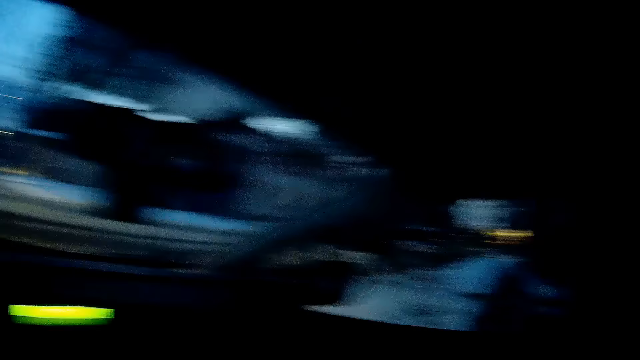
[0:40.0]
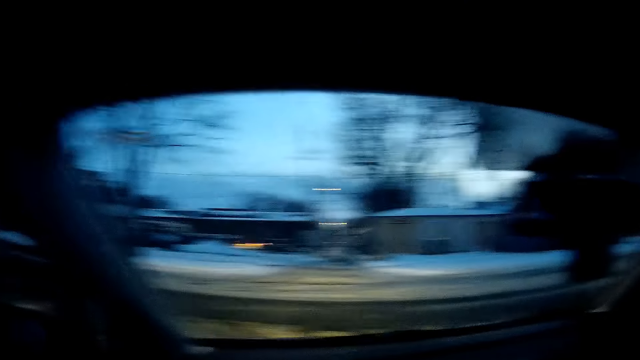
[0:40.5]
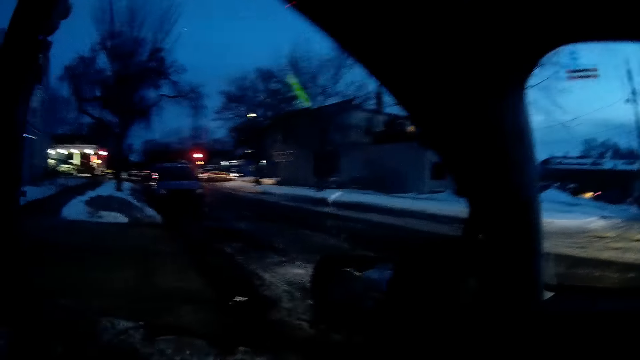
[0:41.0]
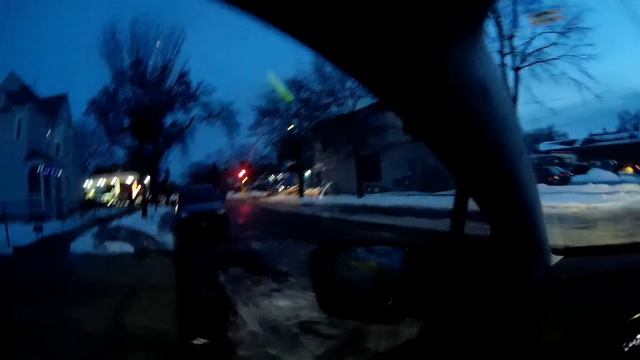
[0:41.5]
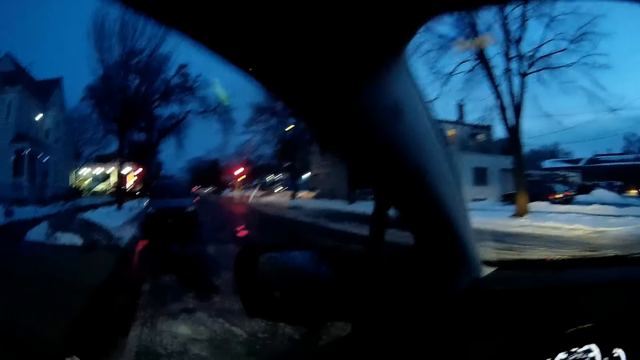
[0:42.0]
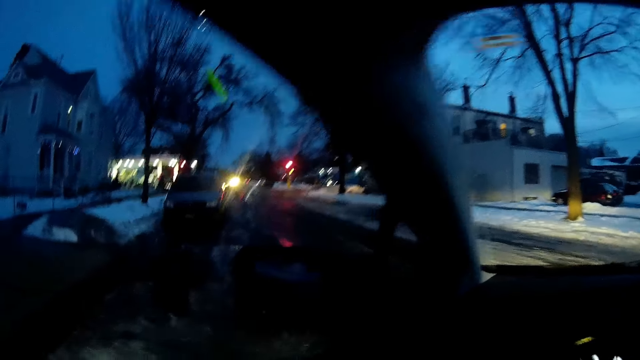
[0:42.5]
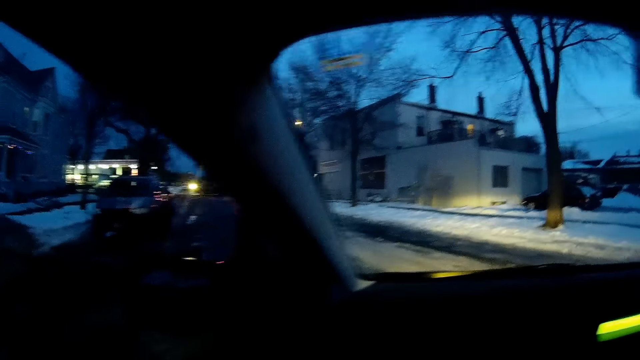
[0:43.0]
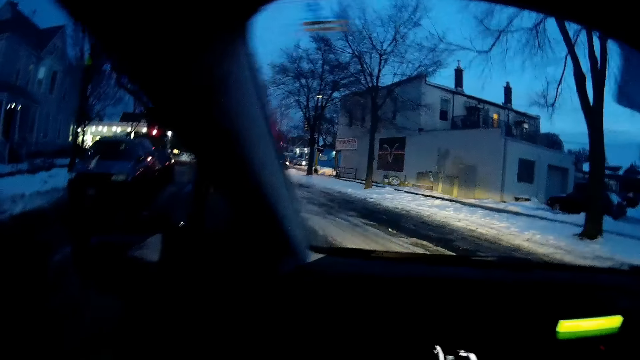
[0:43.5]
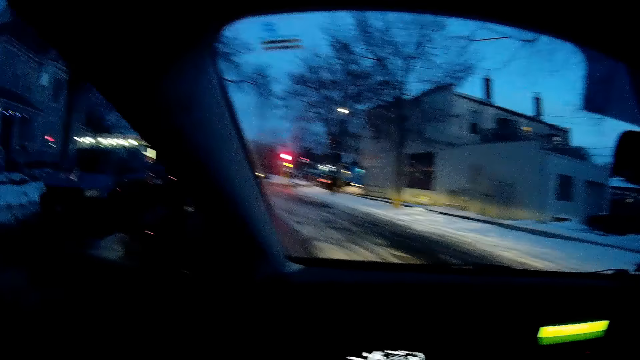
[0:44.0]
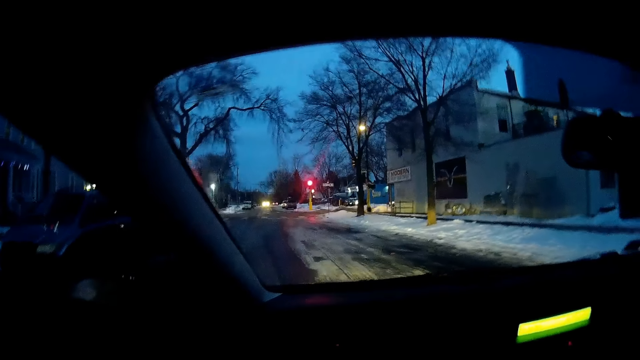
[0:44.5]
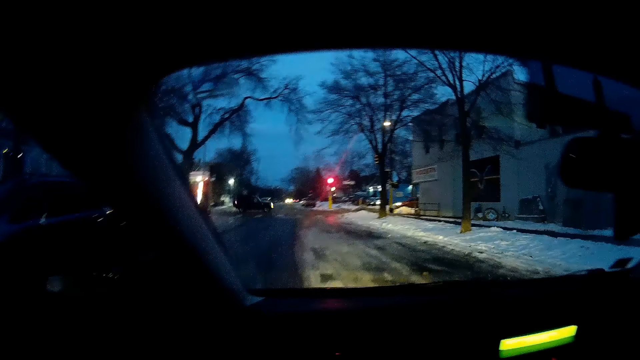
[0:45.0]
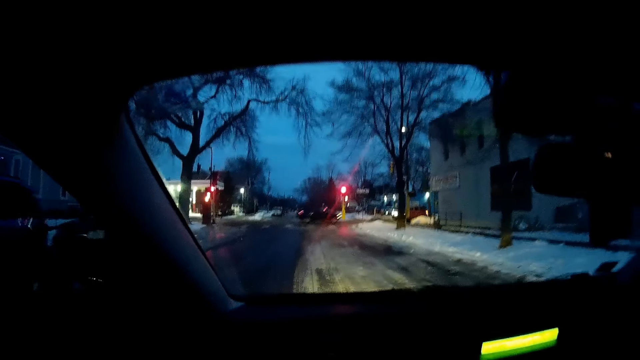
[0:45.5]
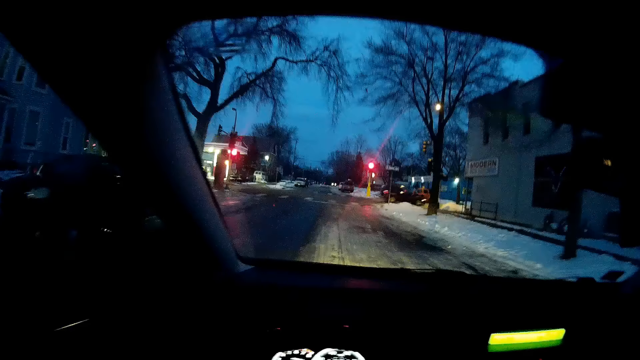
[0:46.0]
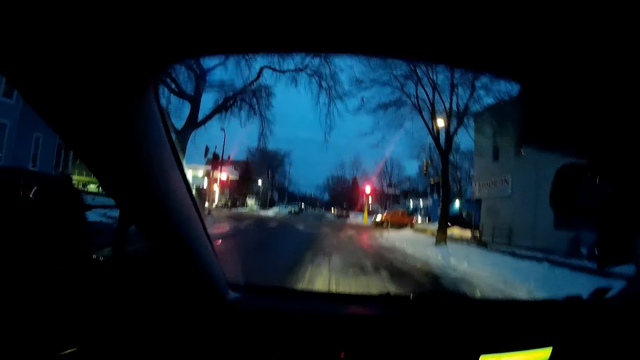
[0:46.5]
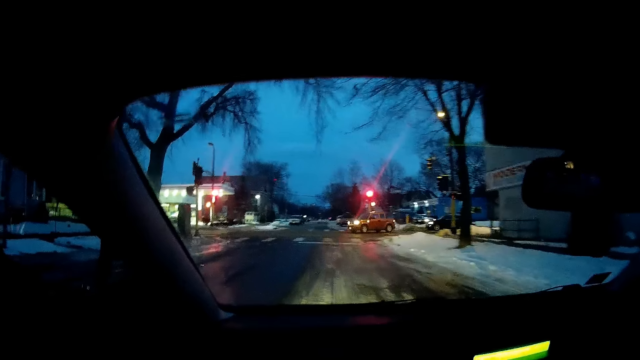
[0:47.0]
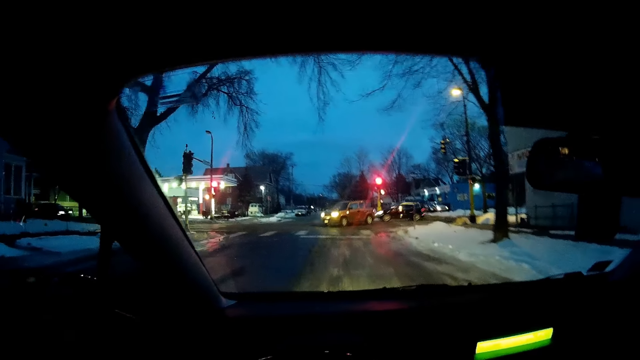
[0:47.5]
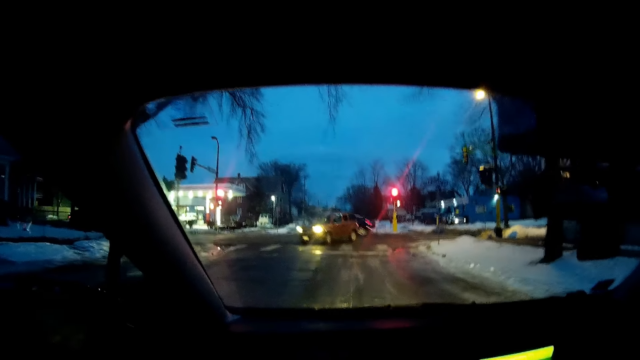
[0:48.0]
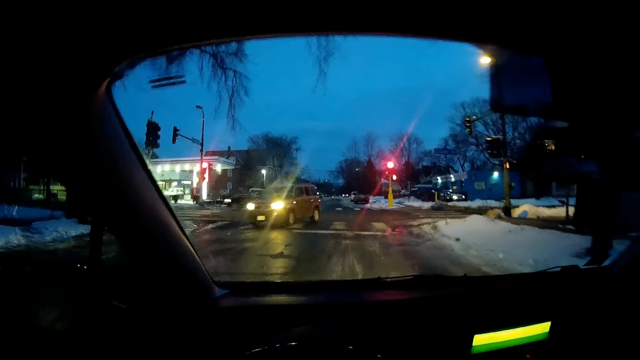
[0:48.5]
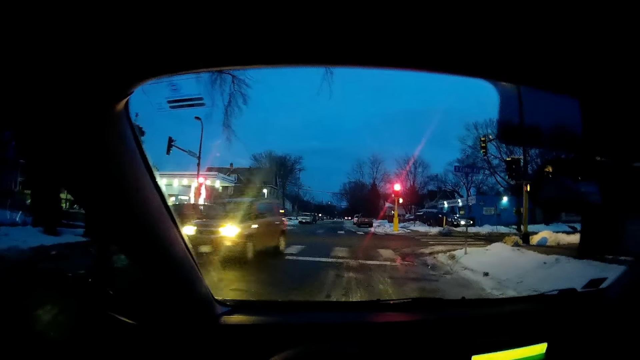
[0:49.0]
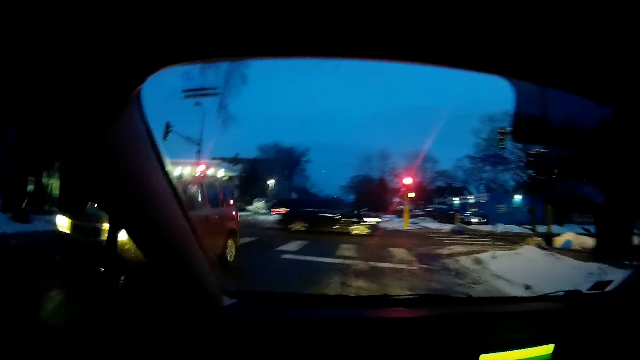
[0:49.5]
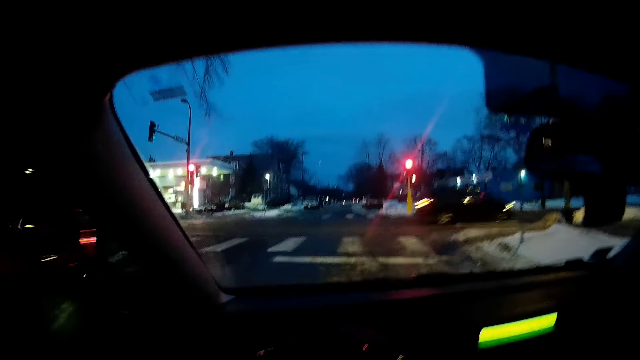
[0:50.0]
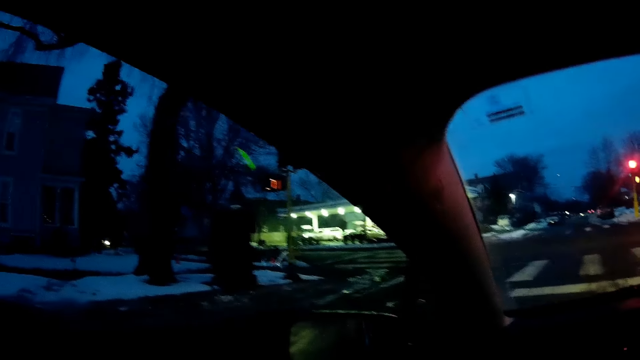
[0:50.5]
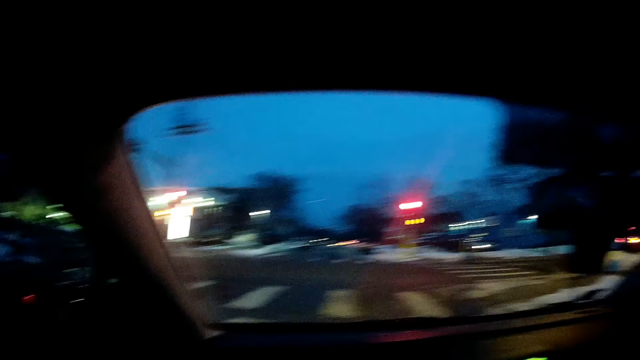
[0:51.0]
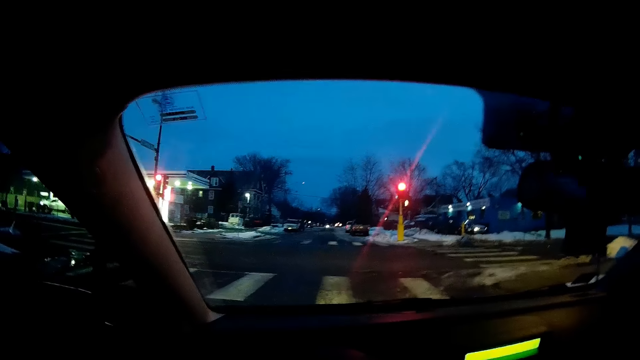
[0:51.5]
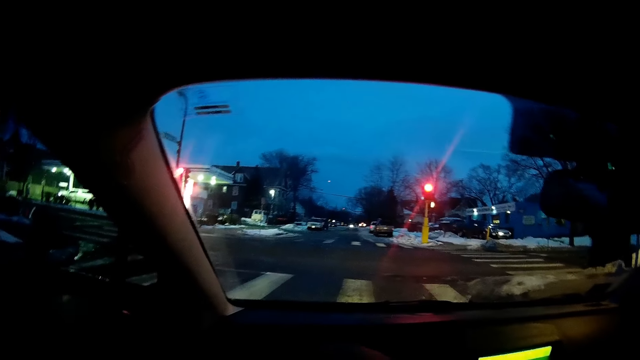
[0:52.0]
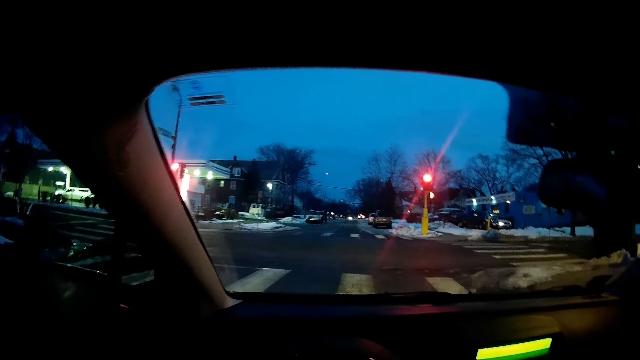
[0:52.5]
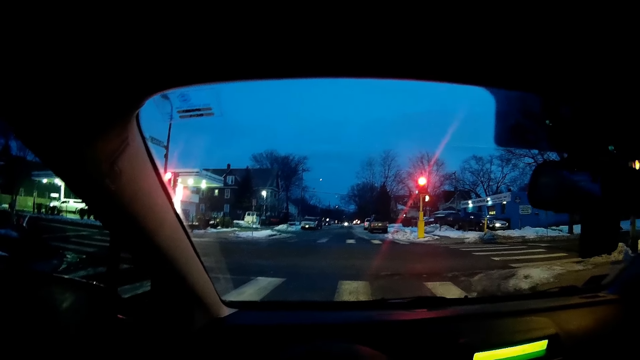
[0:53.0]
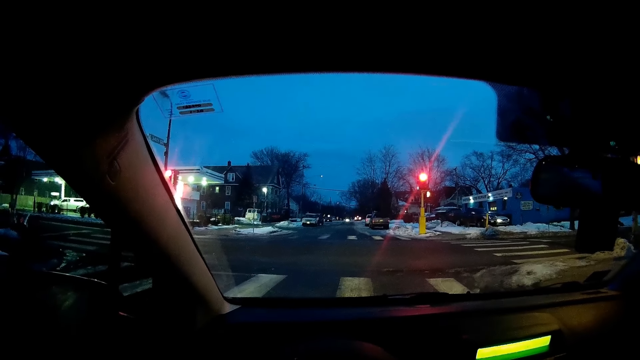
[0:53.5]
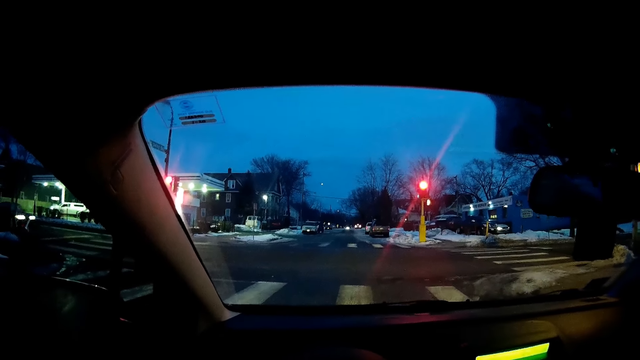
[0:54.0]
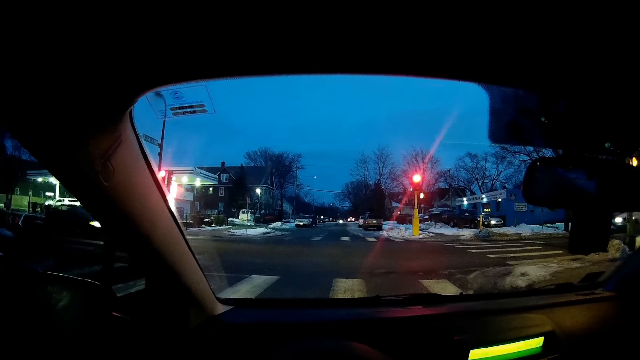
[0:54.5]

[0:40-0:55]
The camera wearer drives the car. They stop the car.

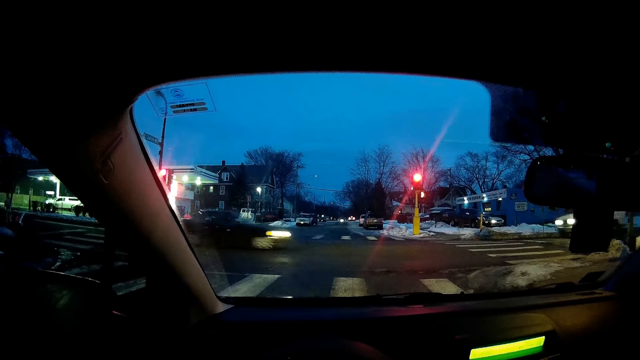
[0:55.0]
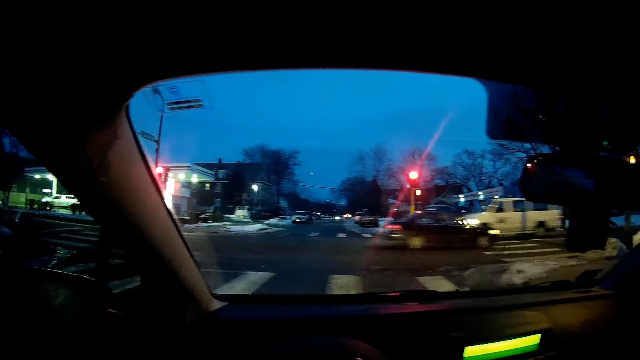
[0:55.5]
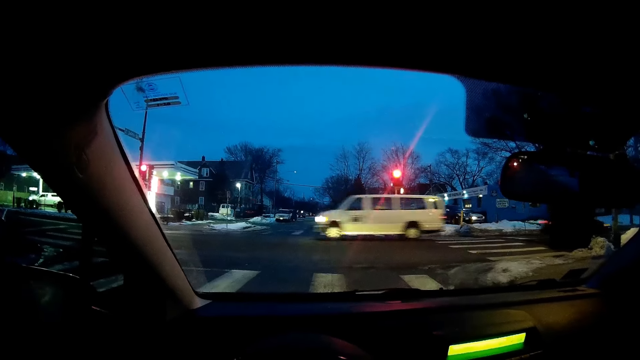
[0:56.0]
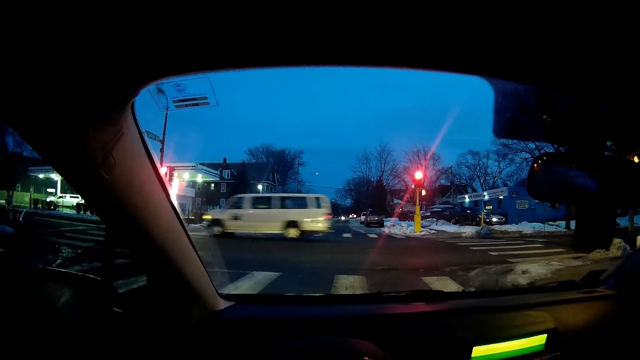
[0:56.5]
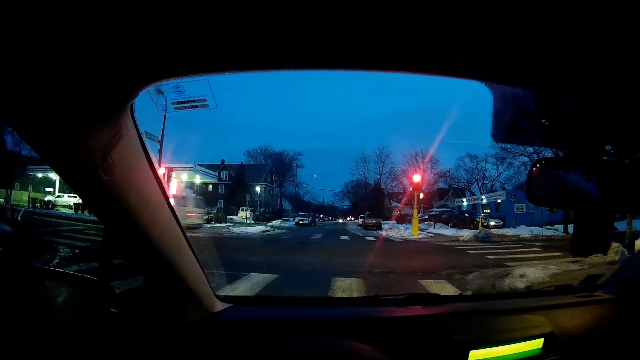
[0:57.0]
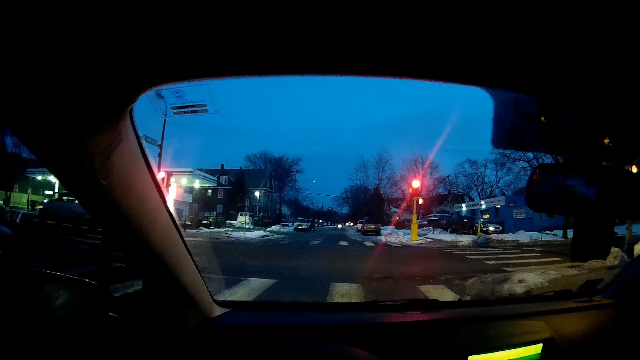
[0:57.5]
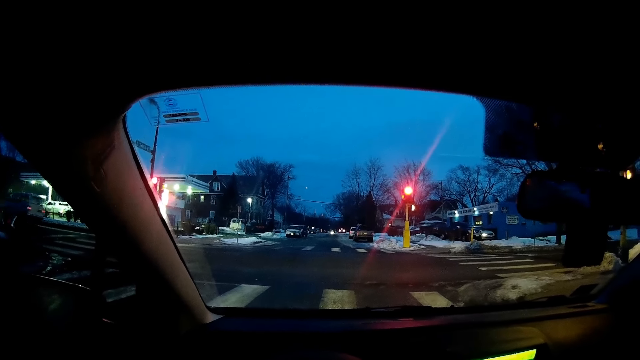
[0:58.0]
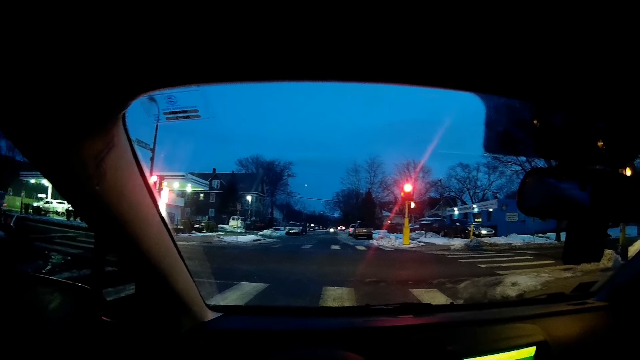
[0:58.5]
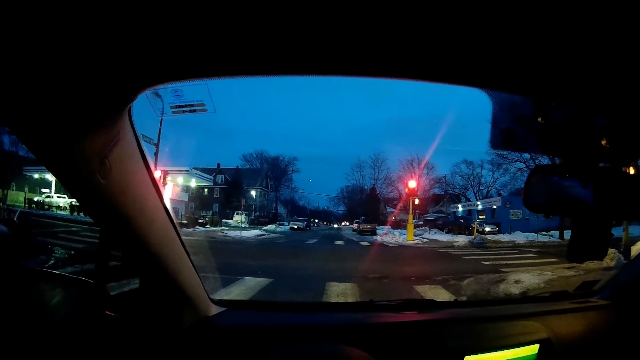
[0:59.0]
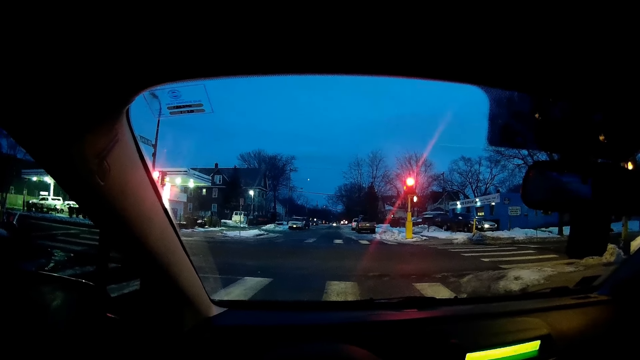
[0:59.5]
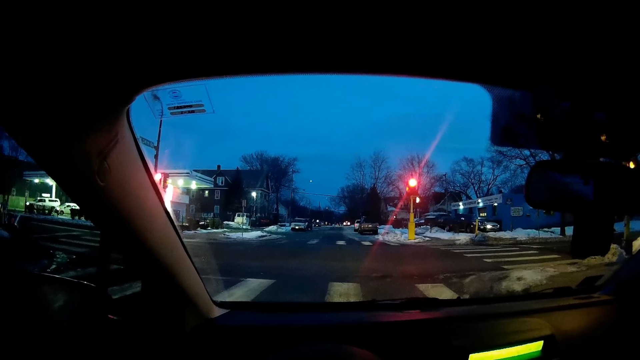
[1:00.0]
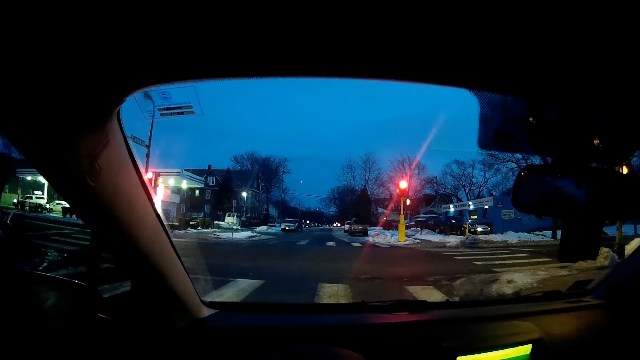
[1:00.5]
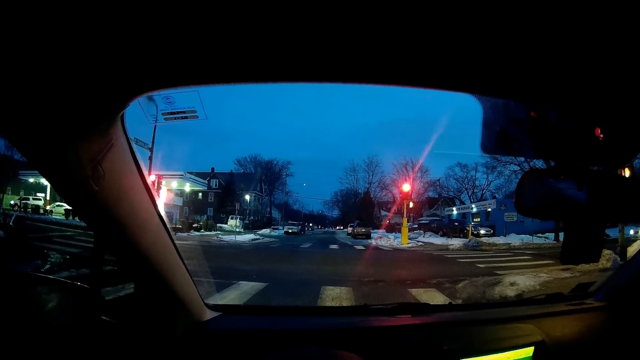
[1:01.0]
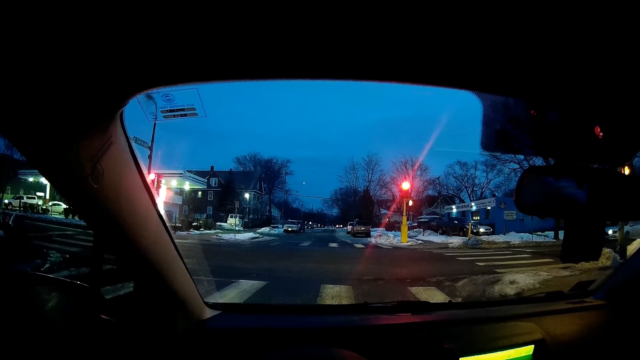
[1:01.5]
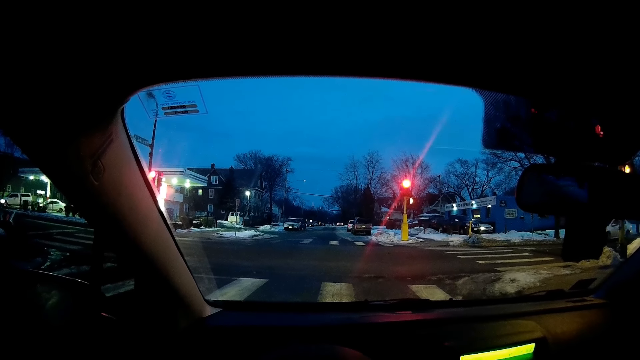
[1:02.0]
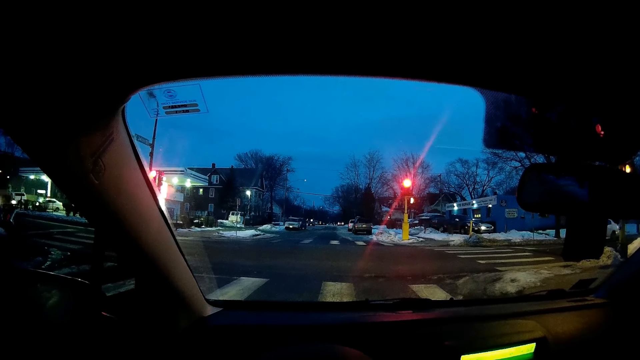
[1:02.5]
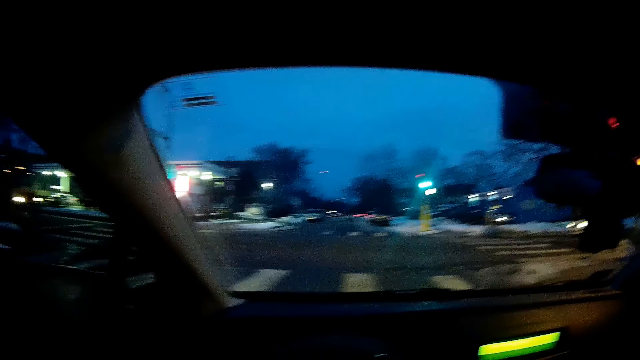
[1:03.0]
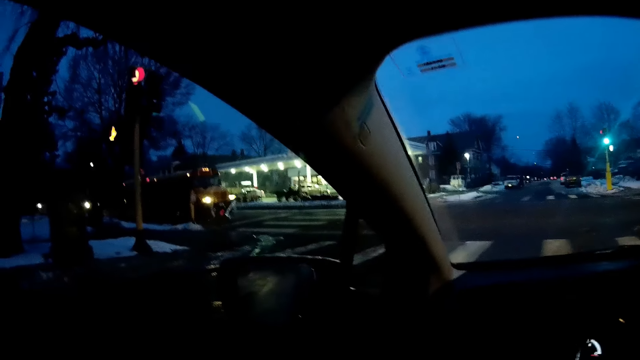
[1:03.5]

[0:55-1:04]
The camera wearer looks around.
